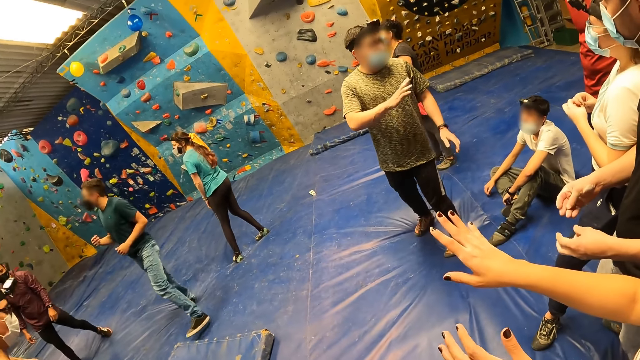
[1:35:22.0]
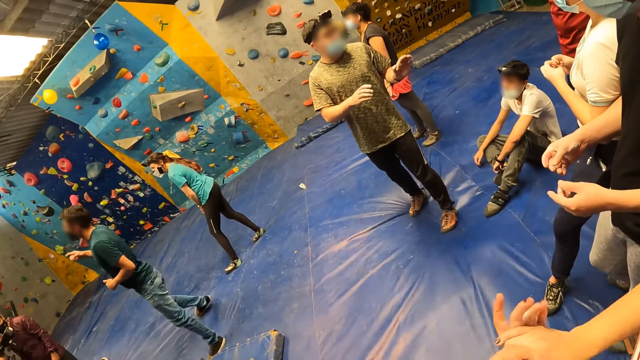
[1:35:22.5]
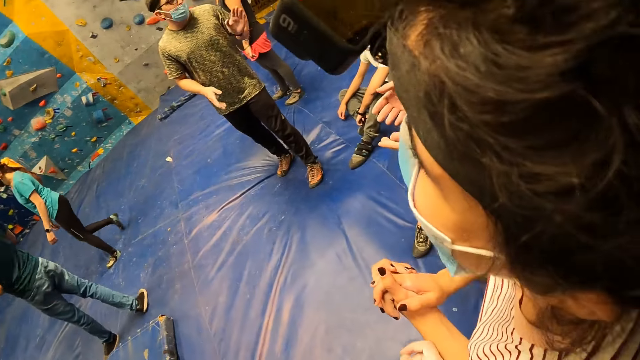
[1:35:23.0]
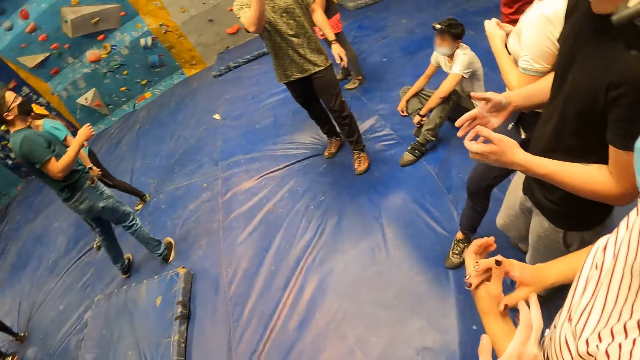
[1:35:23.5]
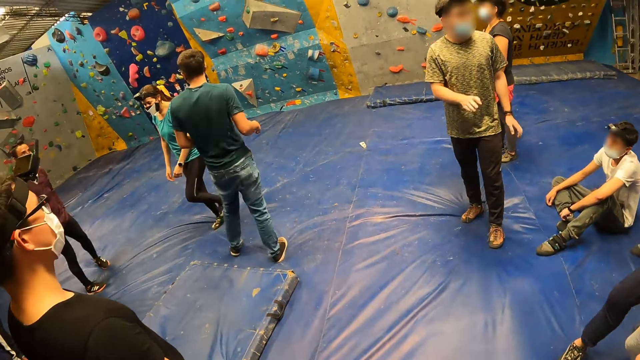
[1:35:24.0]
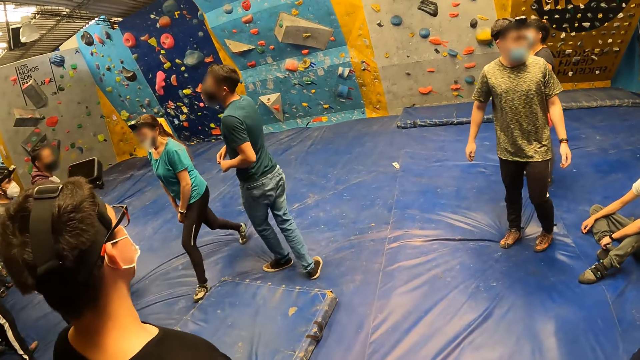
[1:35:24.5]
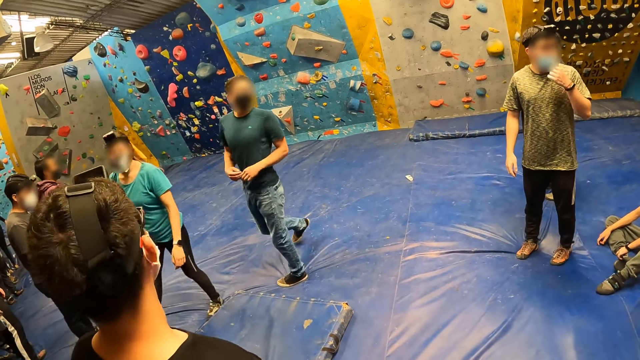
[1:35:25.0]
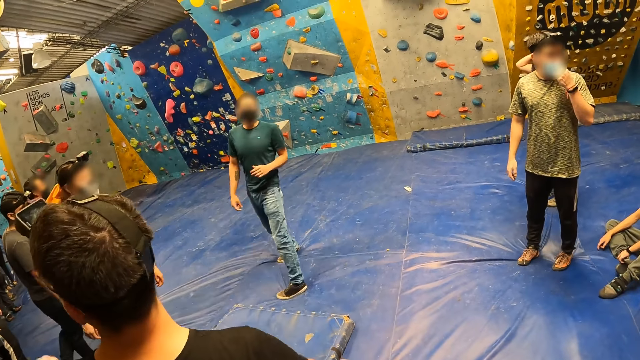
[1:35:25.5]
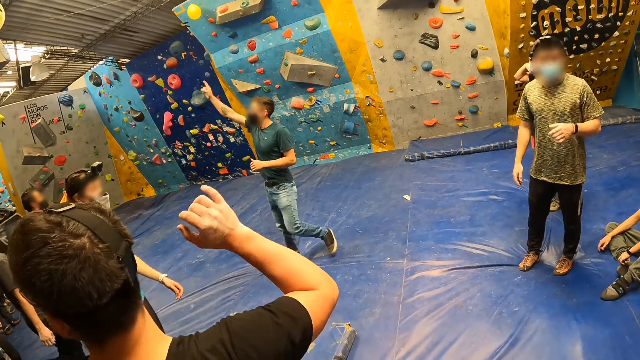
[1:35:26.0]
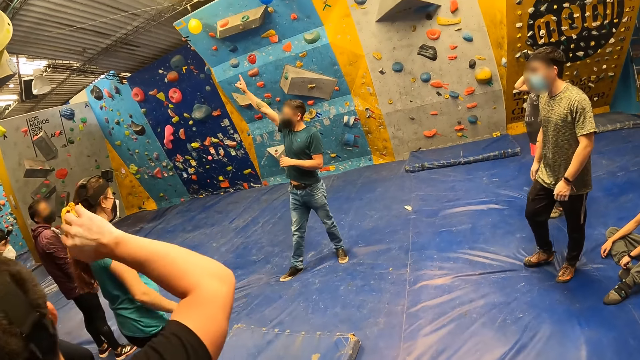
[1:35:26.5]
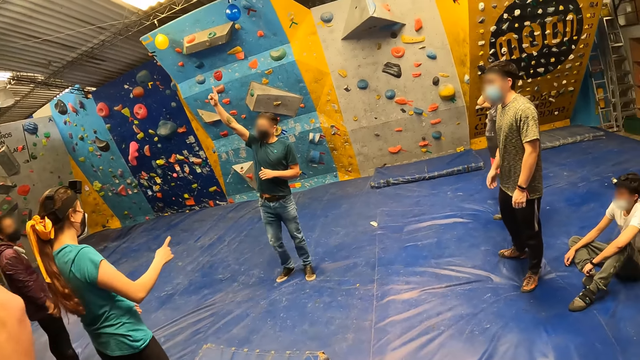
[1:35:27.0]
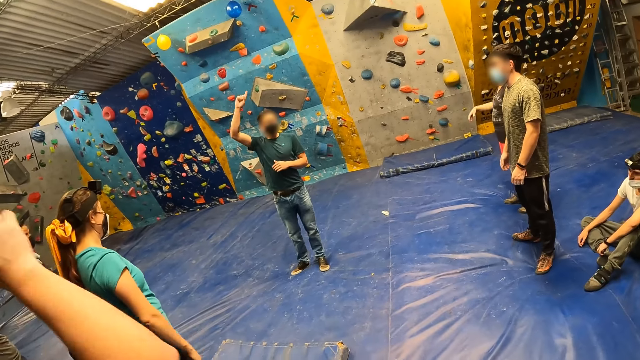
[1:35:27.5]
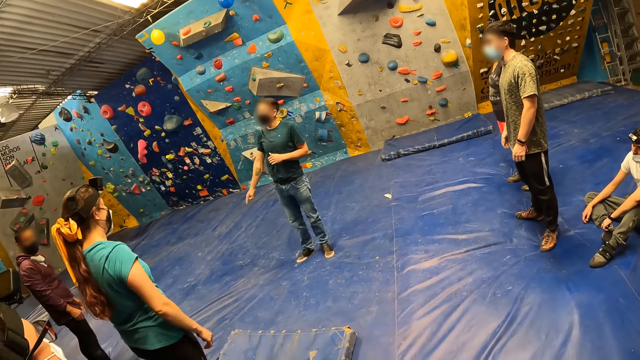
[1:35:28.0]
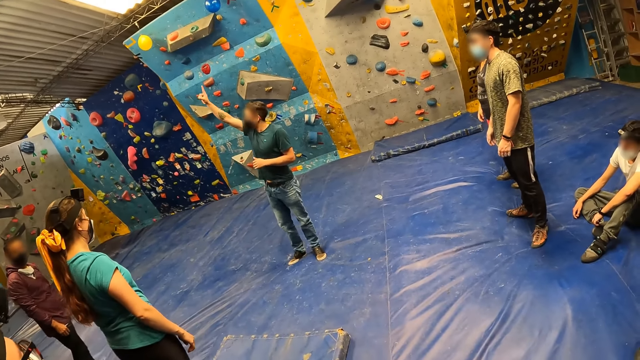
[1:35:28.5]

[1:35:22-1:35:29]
The camera wearer touches the left hand of a woman with her right hand.

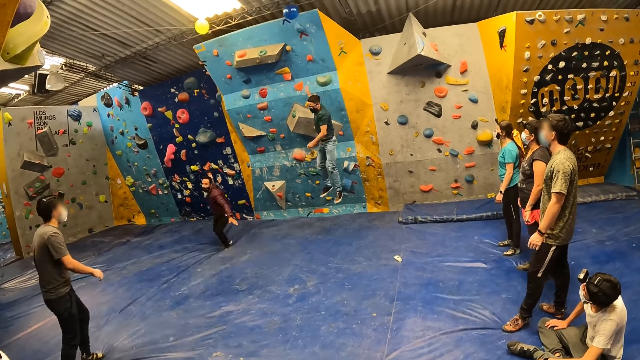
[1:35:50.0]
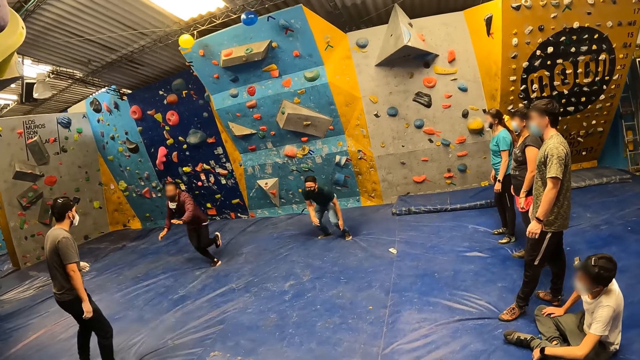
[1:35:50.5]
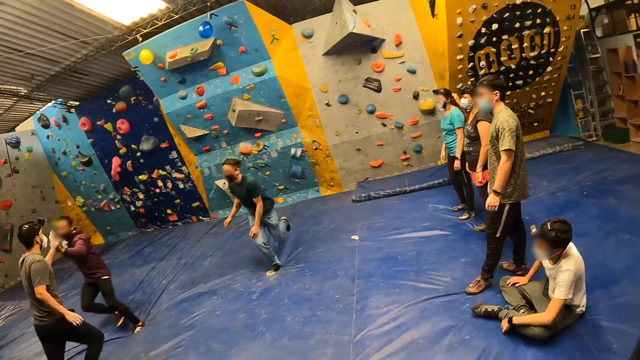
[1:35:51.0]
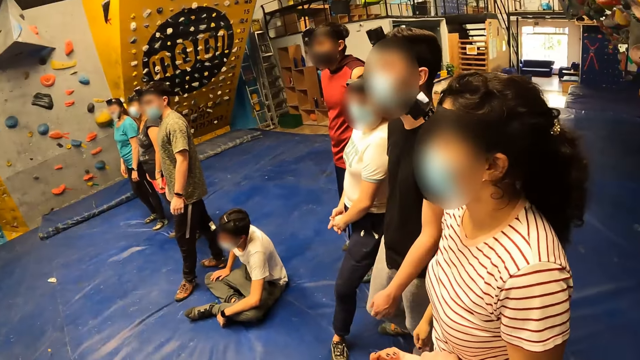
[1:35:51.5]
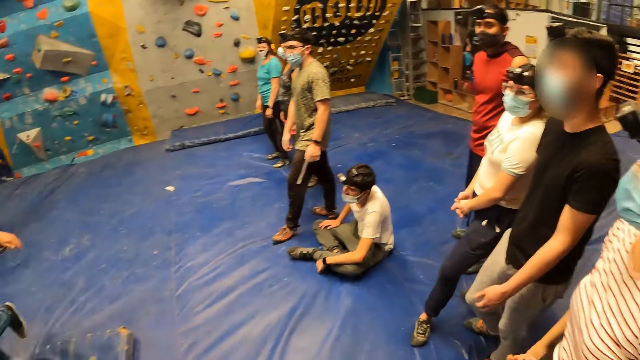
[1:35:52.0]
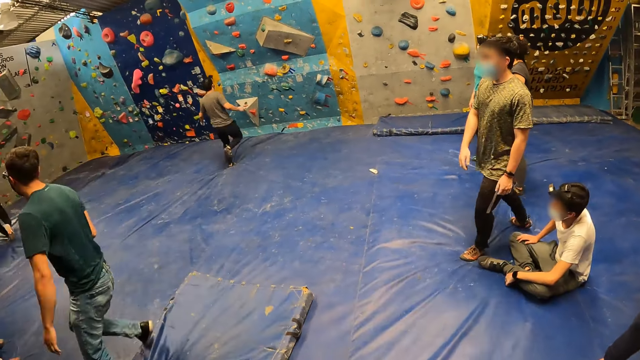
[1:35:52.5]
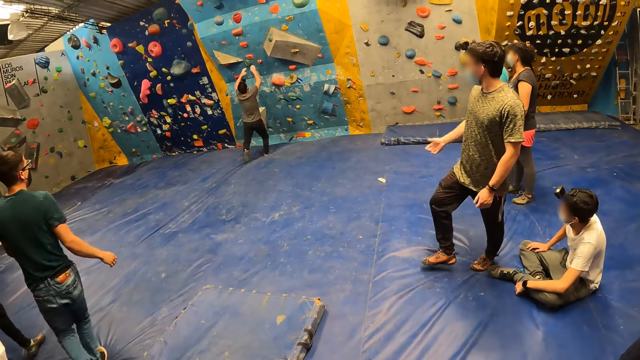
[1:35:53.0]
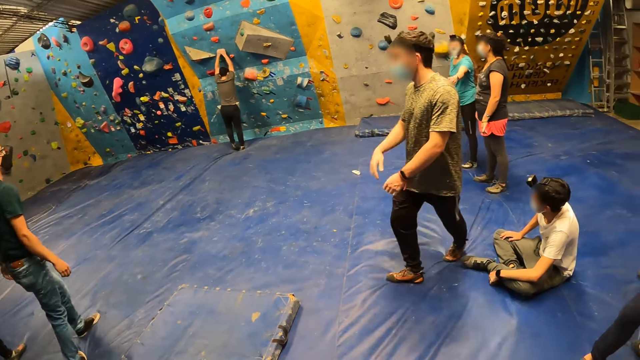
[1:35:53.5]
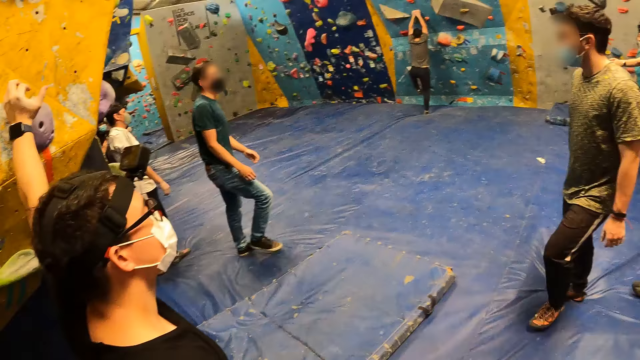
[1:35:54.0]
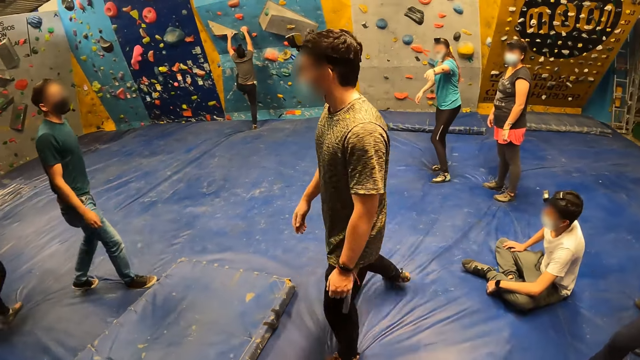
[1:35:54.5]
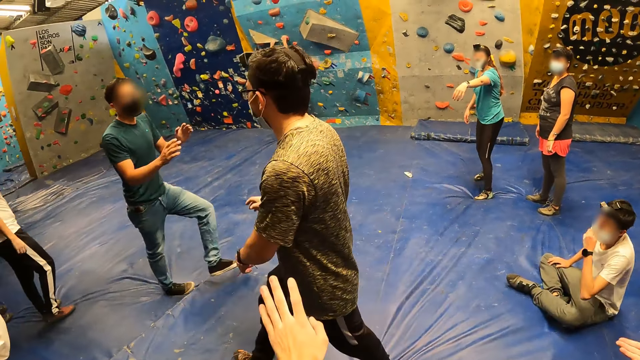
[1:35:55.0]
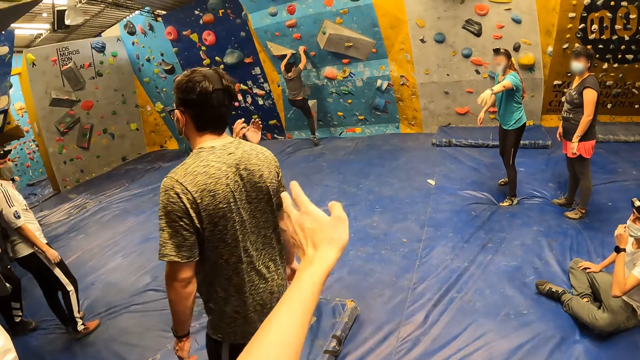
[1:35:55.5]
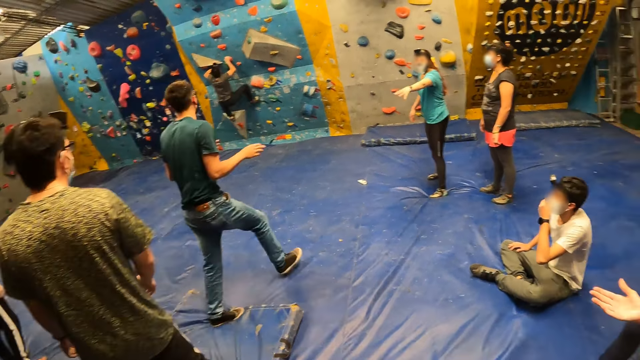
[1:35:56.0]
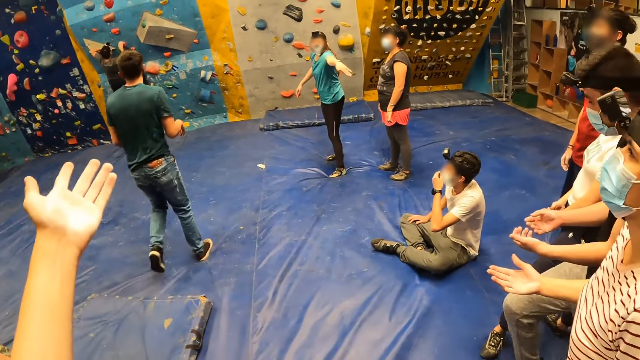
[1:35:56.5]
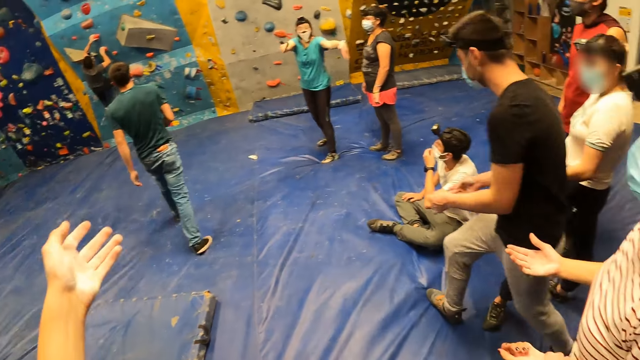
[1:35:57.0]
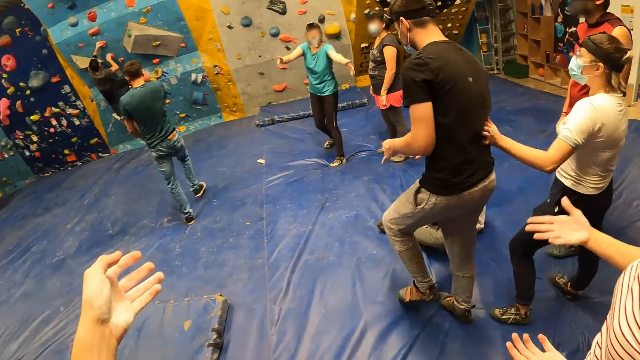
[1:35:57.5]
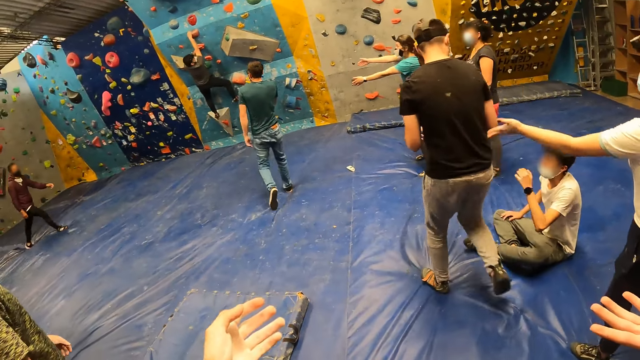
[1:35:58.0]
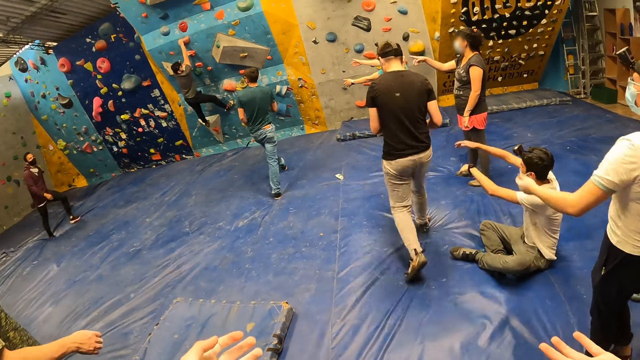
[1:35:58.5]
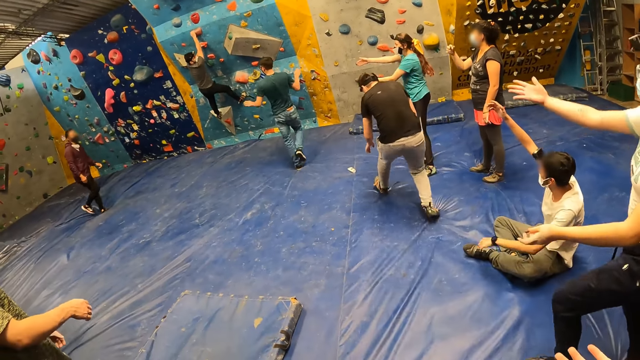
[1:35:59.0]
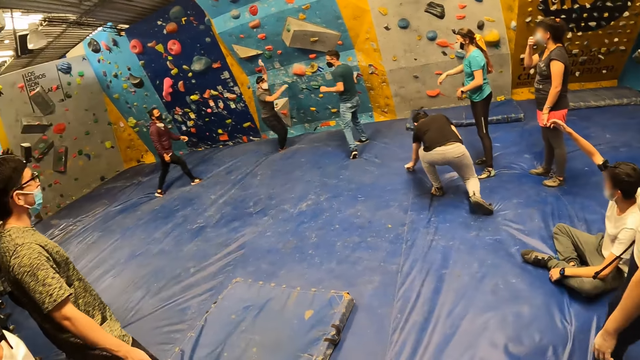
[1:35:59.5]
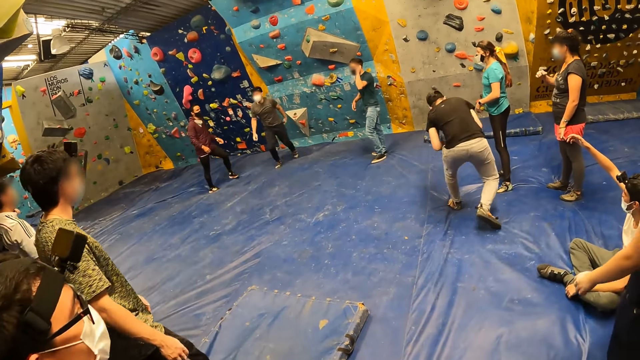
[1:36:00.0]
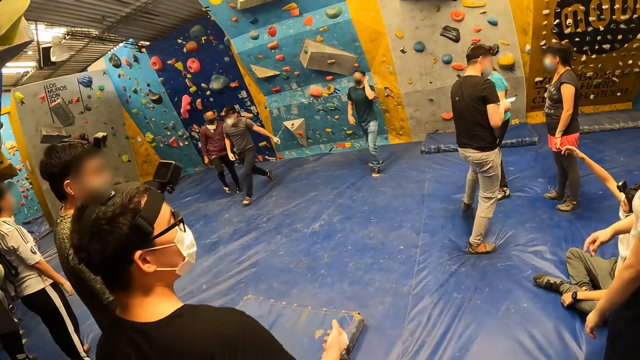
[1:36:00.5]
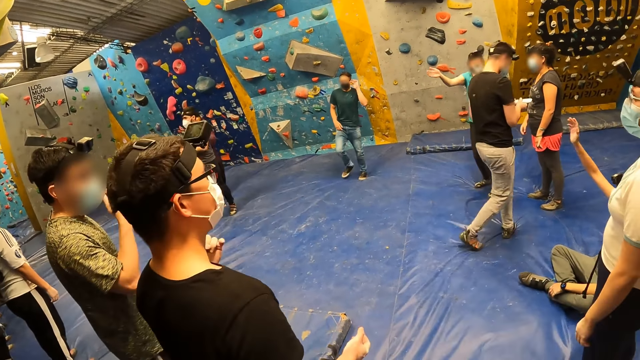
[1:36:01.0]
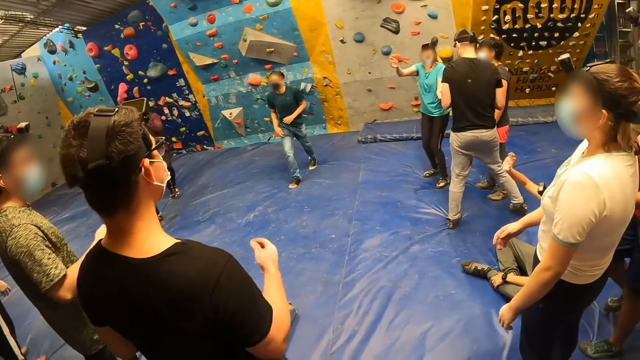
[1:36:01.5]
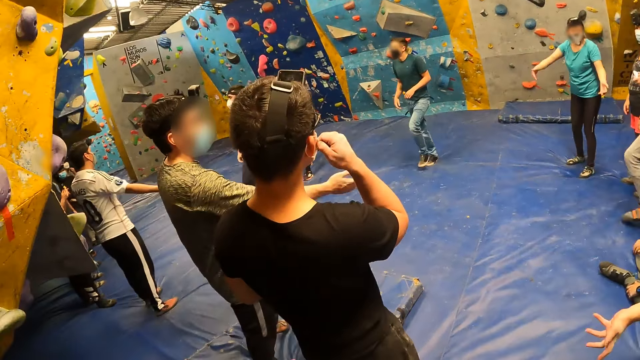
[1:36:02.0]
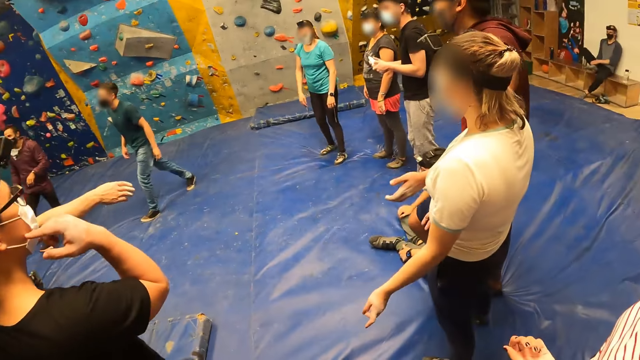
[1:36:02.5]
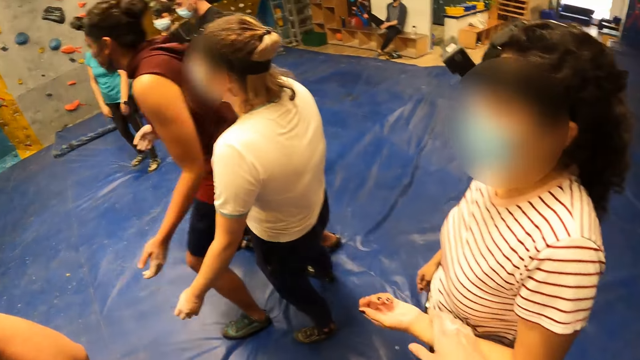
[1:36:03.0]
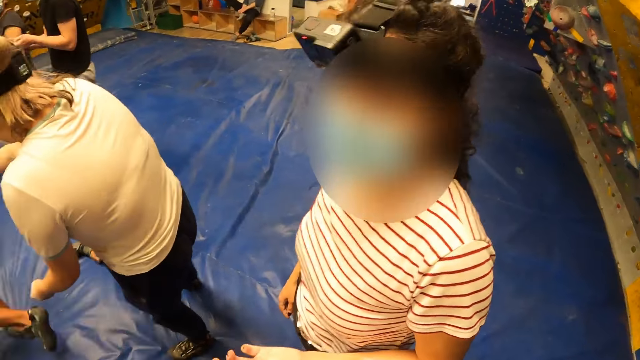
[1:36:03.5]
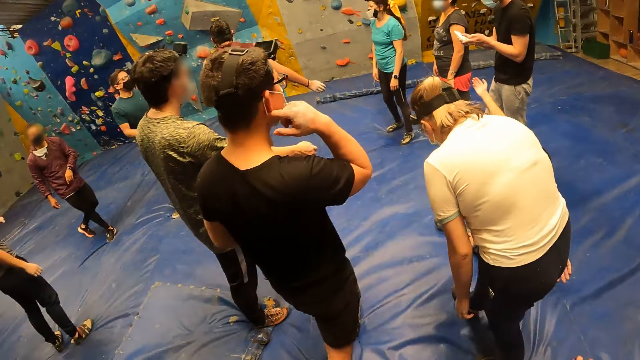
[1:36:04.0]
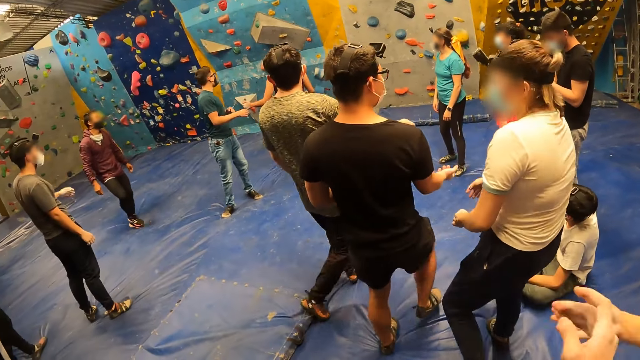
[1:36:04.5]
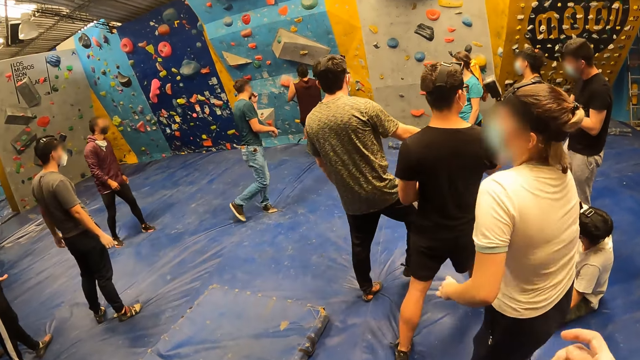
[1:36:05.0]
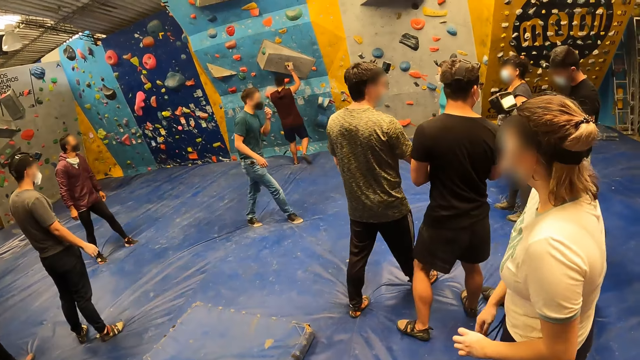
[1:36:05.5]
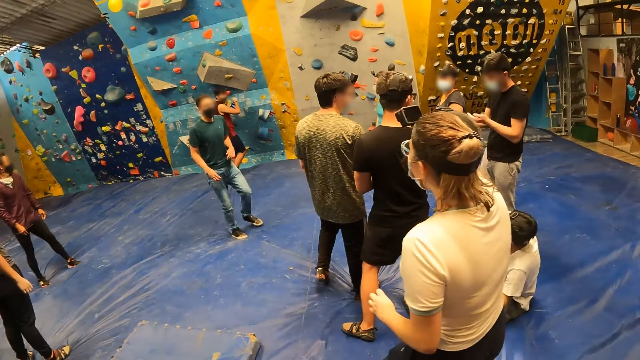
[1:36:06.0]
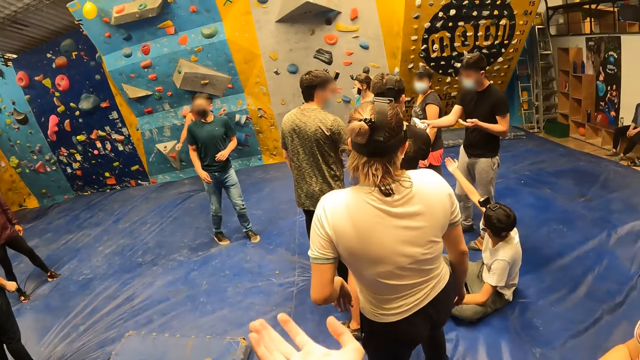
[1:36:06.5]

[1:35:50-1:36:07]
The camera wearer looks around. She makes a gesture with her left hand. She touches the left hand of a woman with her right hand. She holds the woman's hand.
